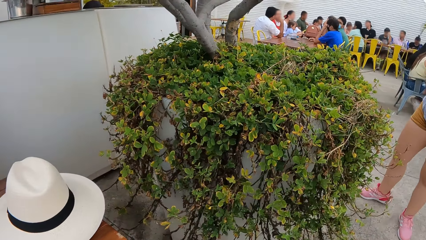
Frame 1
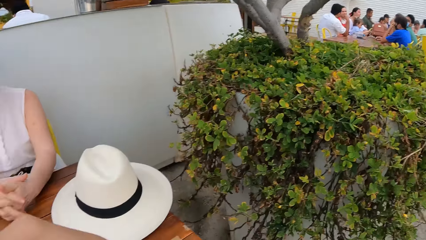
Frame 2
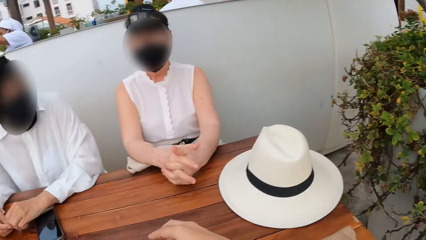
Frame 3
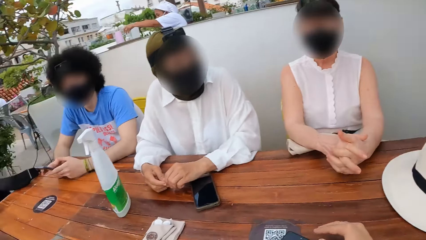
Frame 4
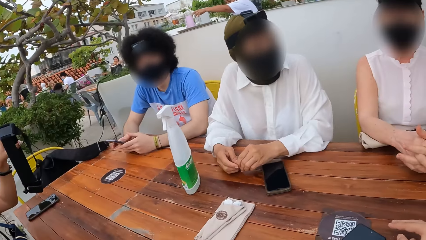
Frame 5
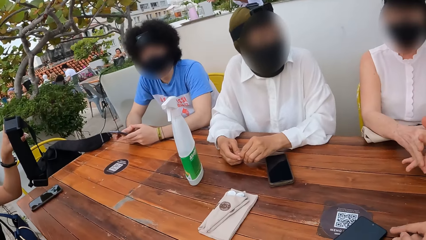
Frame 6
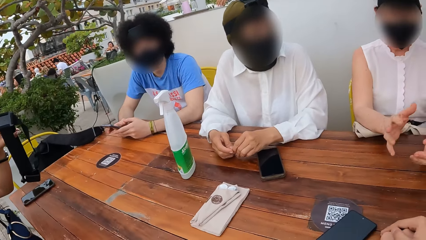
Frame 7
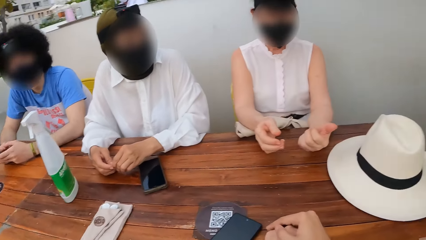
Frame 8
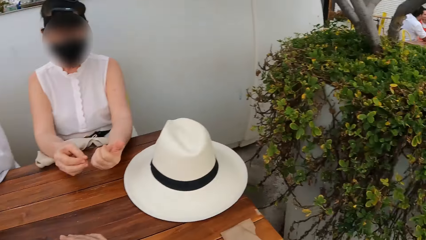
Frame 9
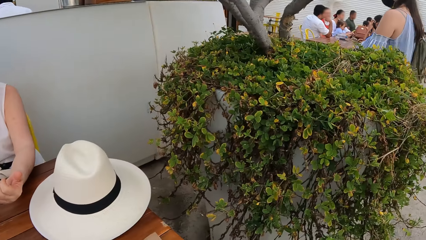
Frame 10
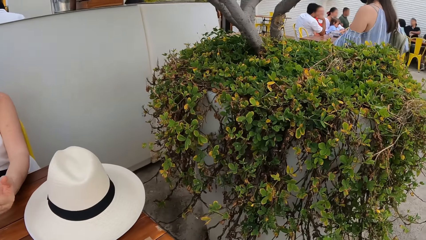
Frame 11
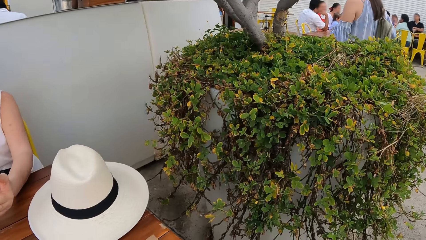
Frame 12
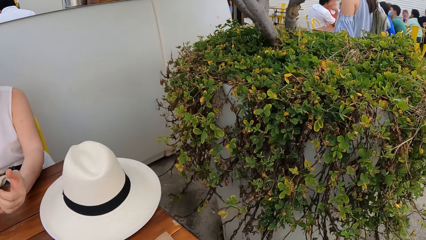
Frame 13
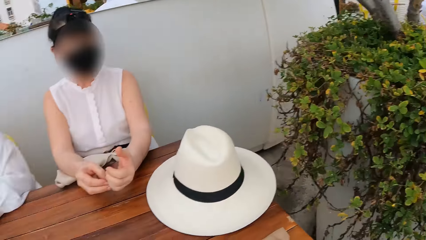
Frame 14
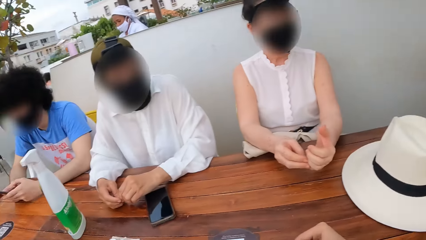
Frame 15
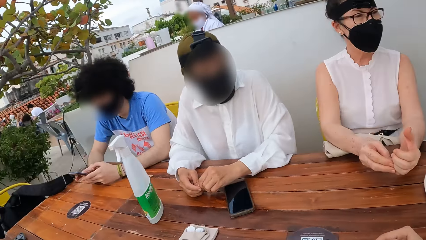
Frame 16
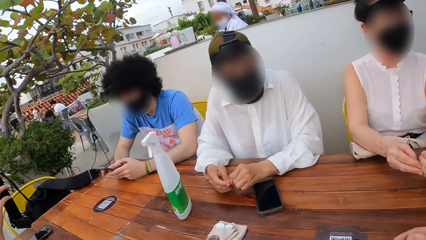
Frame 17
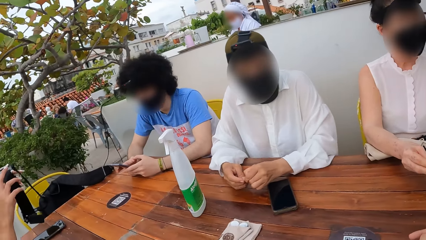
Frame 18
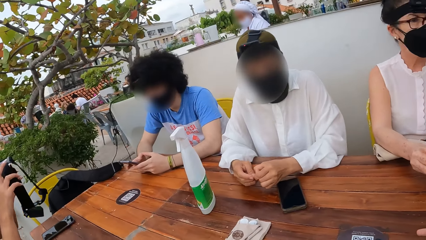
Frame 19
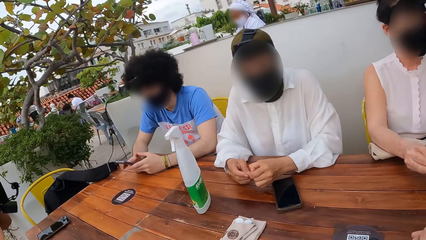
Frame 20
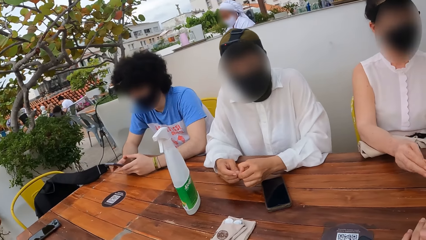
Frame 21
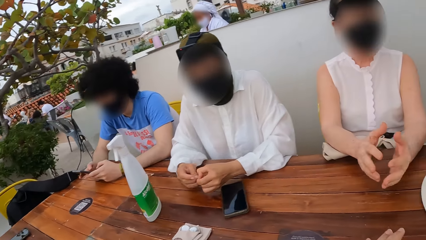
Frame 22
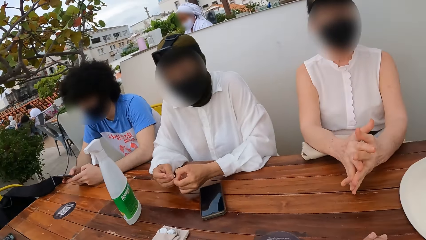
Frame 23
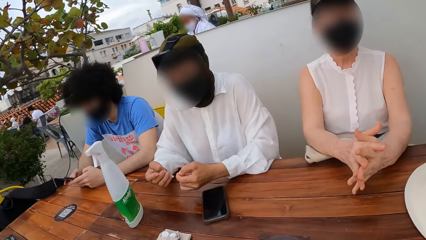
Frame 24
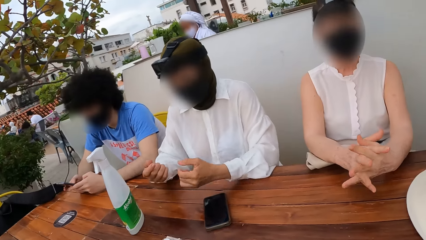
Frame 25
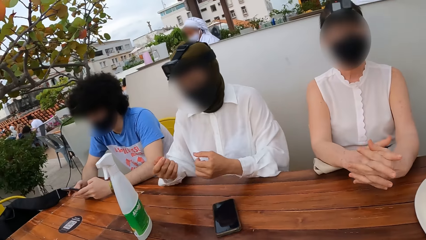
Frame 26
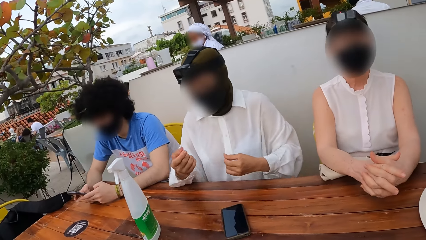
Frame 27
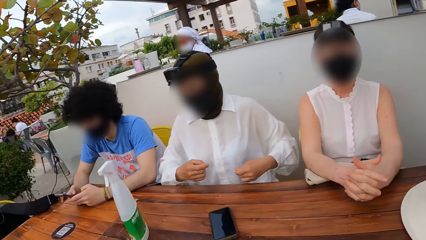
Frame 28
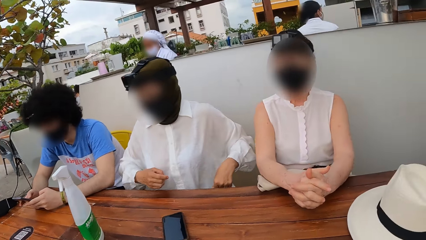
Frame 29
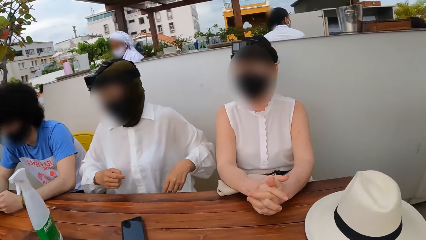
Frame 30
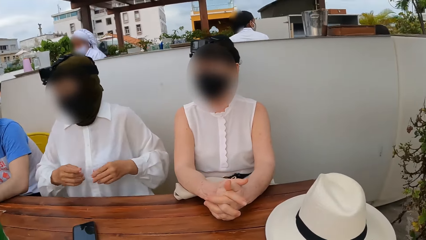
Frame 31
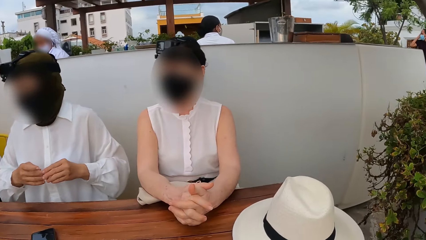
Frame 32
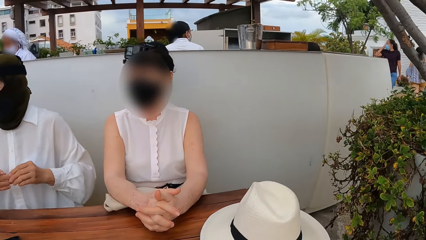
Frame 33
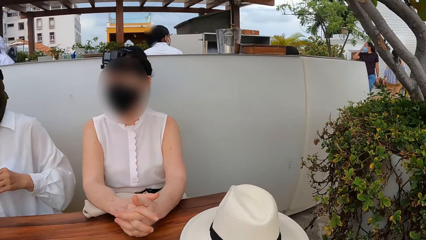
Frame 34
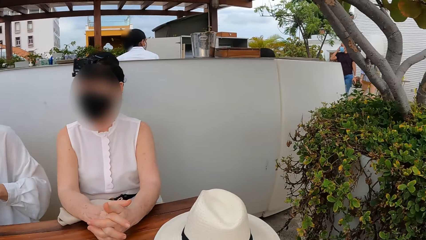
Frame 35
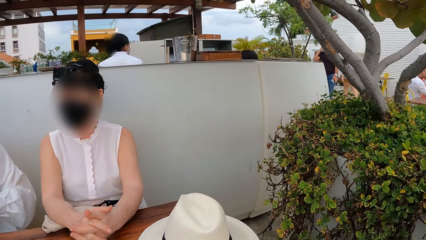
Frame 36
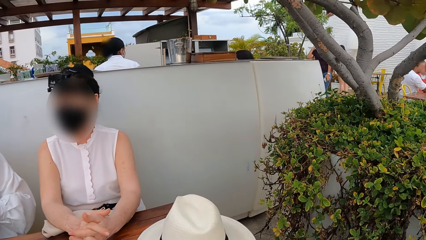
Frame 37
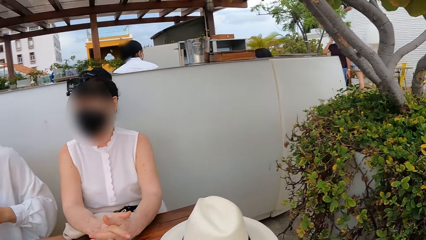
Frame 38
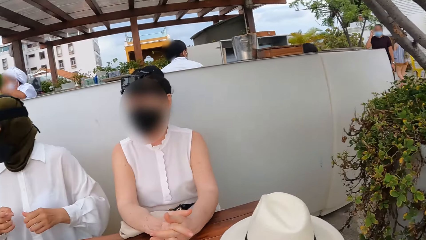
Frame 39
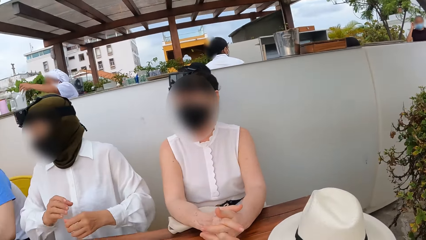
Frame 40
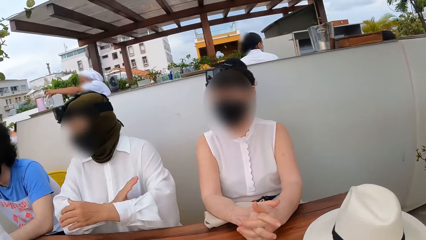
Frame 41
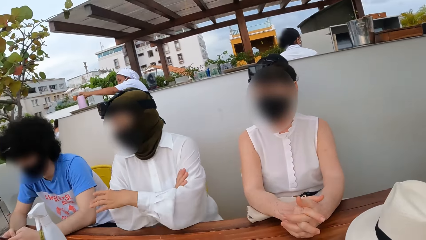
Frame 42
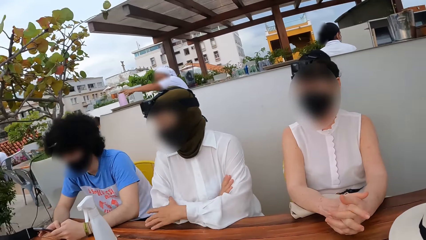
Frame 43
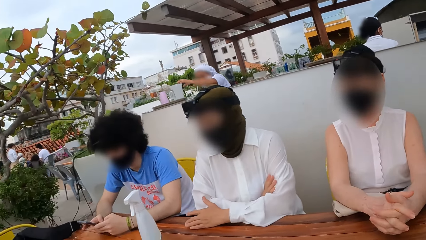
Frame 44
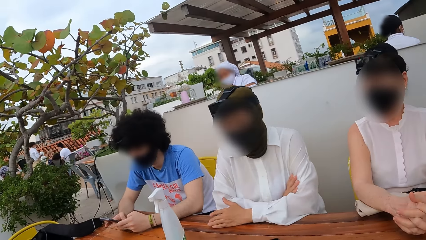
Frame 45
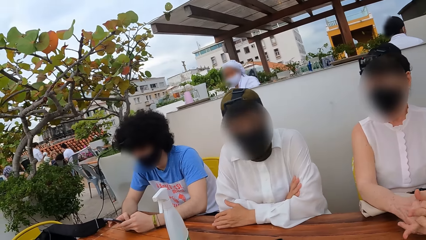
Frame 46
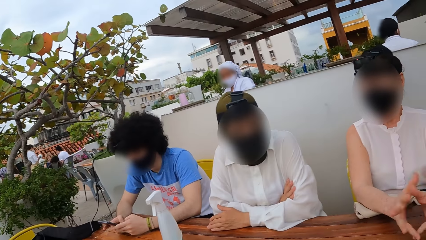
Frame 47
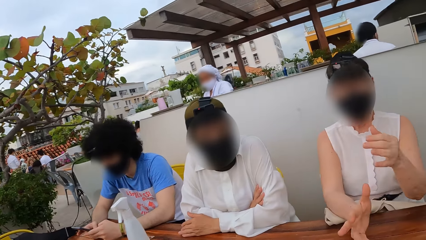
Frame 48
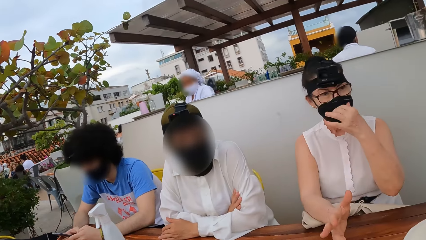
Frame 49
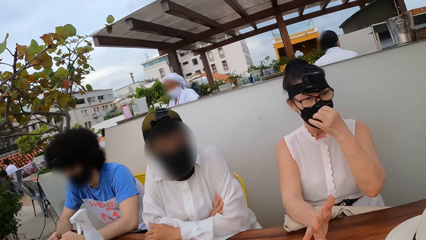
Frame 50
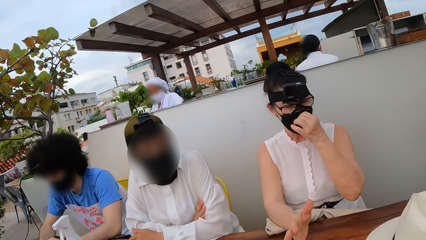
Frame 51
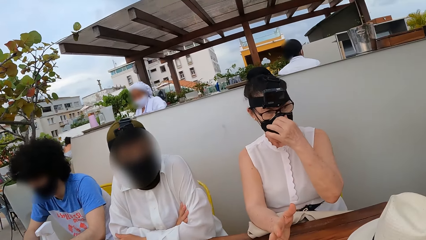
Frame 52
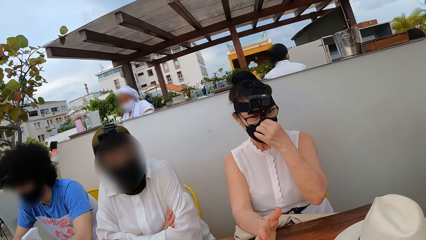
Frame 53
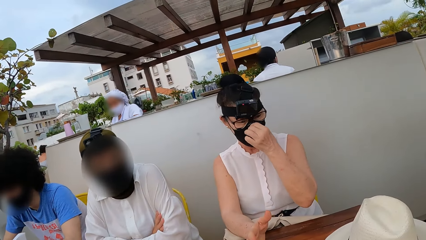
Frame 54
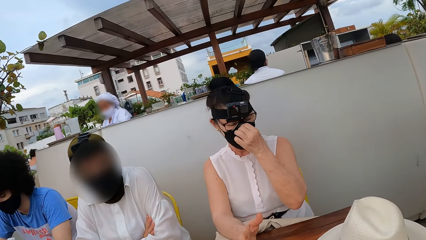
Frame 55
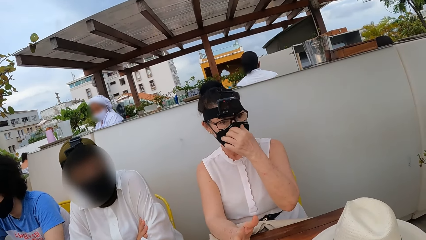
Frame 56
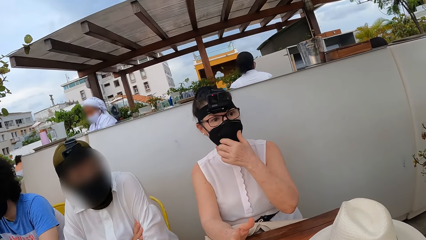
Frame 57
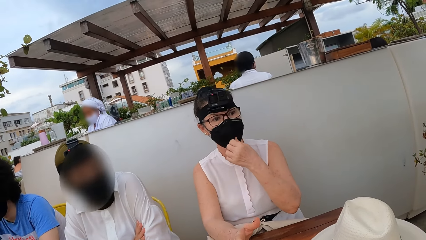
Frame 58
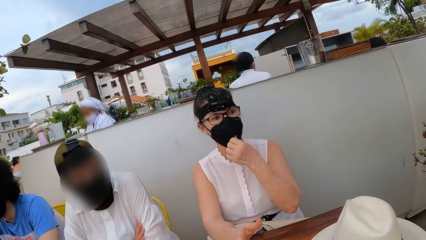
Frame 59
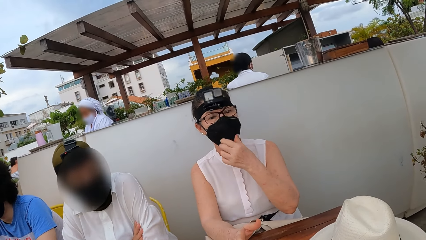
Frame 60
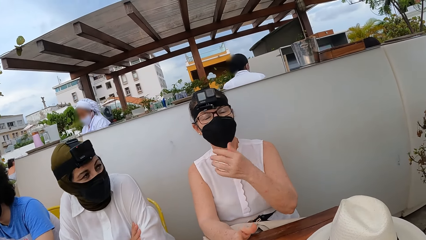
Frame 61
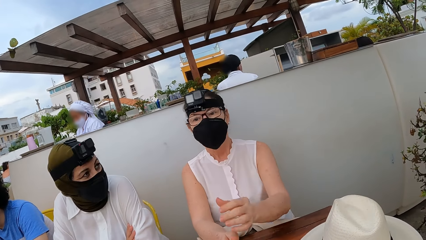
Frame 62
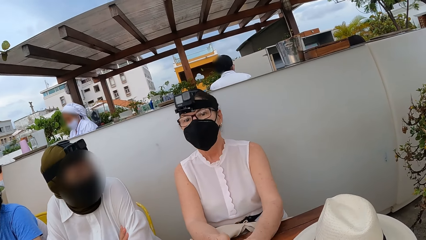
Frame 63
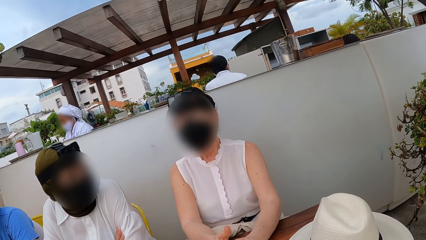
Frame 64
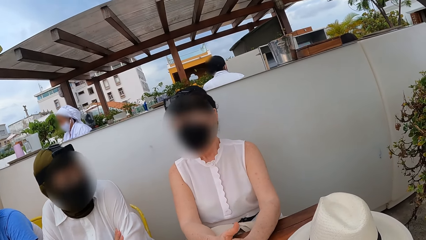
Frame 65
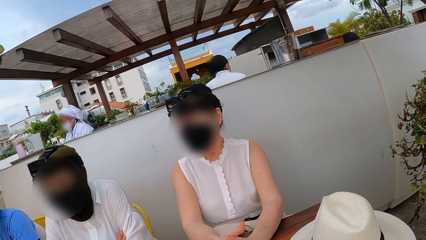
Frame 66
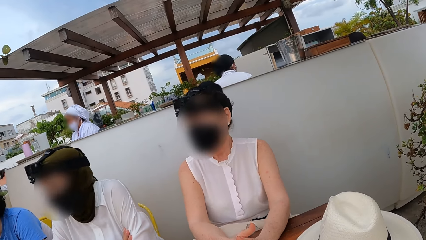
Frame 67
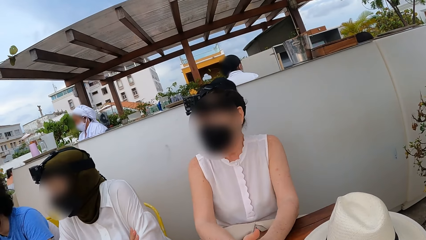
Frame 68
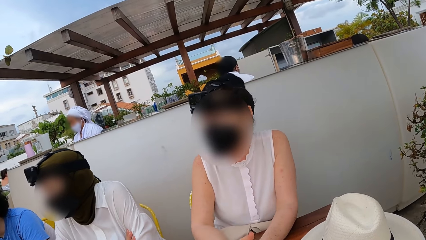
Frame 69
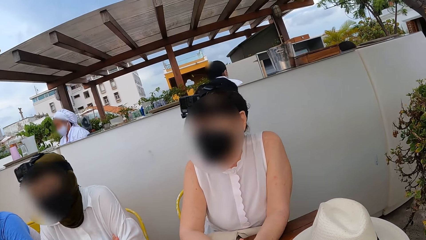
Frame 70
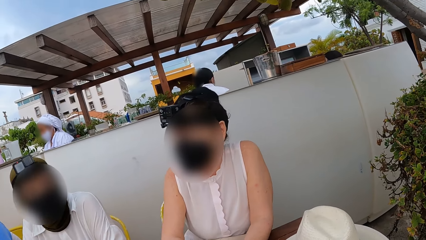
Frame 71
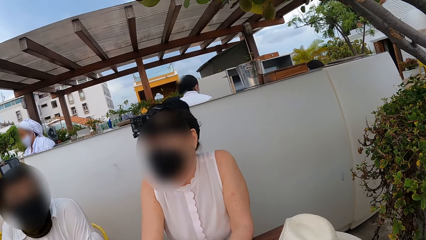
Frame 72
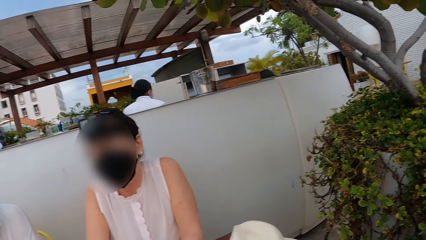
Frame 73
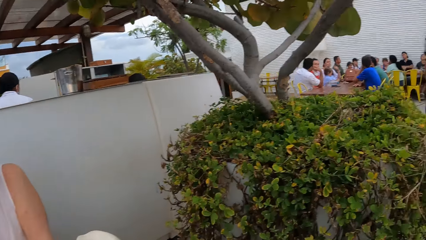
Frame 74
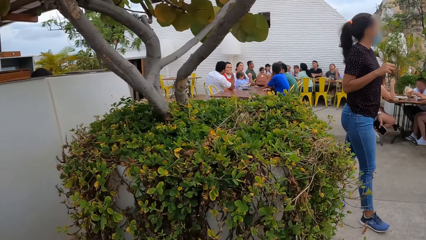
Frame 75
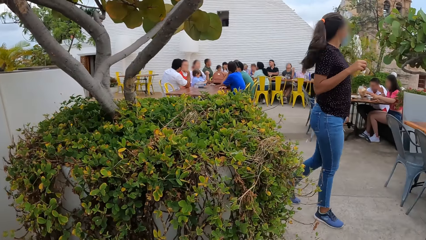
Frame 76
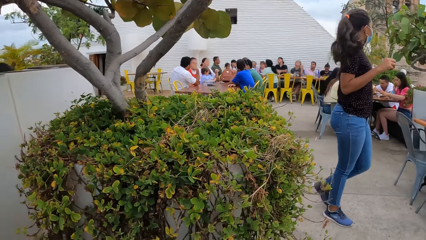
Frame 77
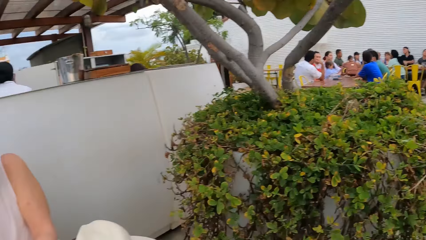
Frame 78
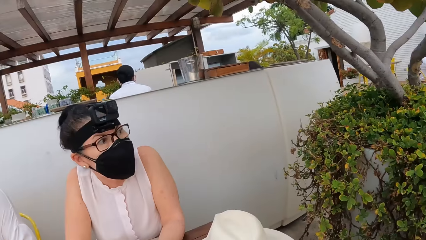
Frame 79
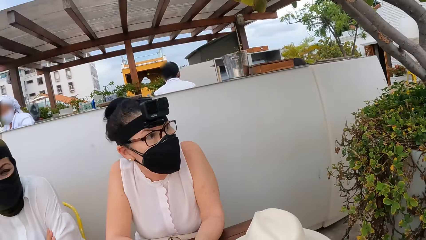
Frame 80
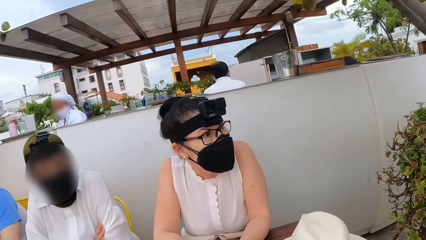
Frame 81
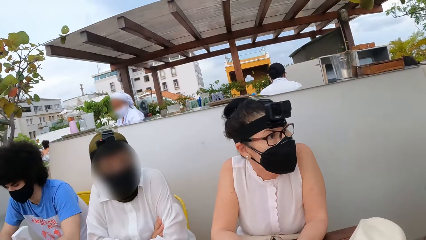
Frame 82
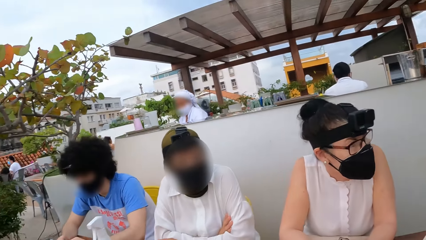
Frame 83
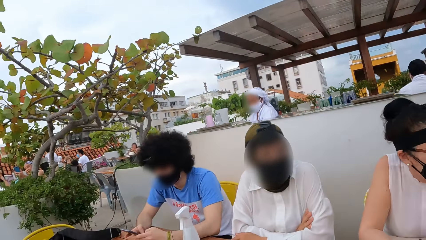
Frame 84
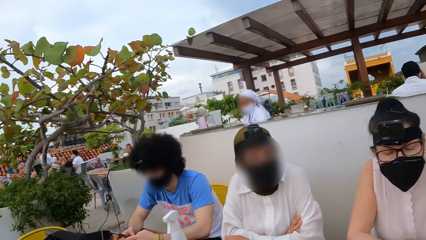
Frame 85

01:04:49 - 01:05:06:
The camera wearer looks at three people. One of them moves the face mask. The camera wearer looks at the three people. They look around.
